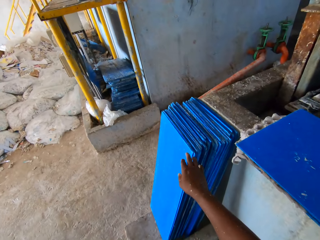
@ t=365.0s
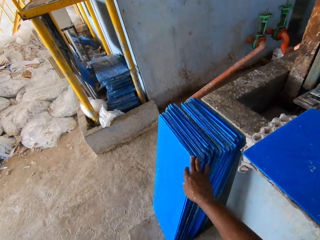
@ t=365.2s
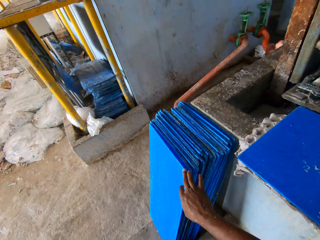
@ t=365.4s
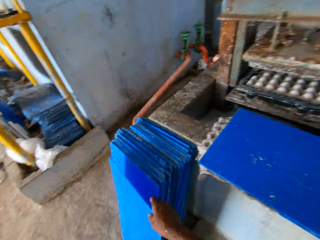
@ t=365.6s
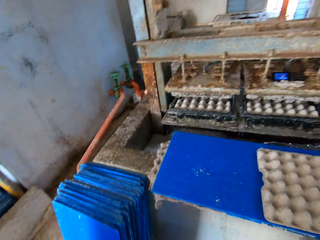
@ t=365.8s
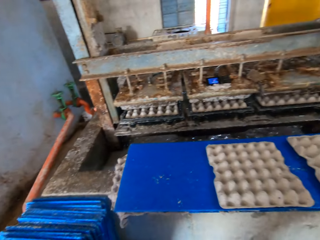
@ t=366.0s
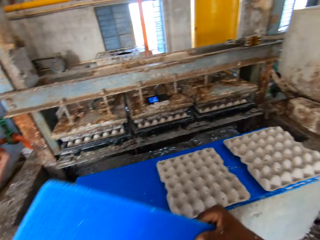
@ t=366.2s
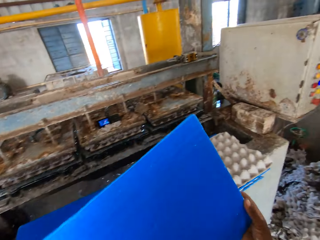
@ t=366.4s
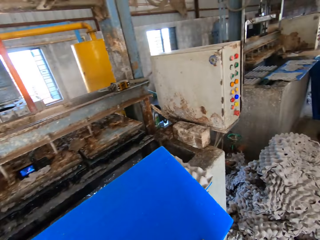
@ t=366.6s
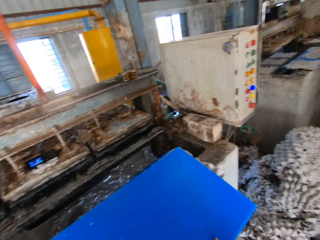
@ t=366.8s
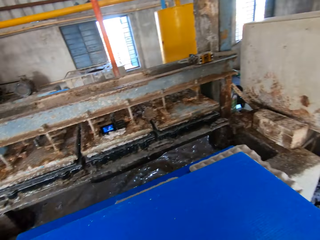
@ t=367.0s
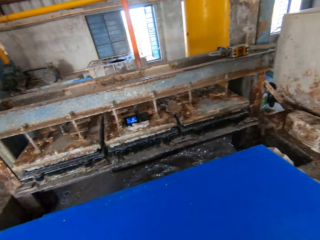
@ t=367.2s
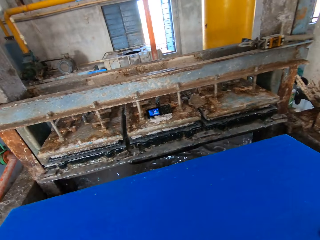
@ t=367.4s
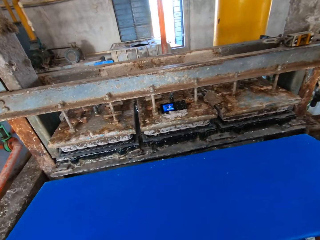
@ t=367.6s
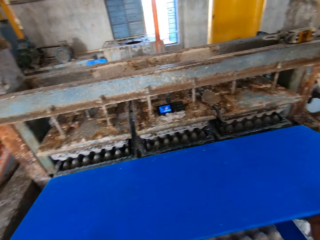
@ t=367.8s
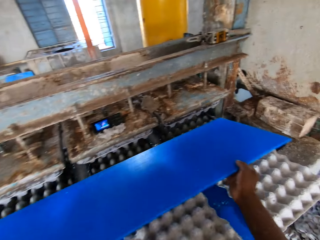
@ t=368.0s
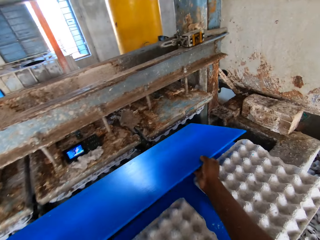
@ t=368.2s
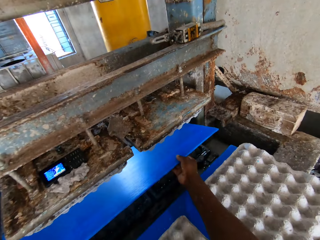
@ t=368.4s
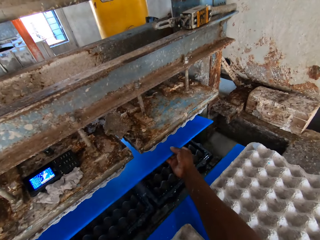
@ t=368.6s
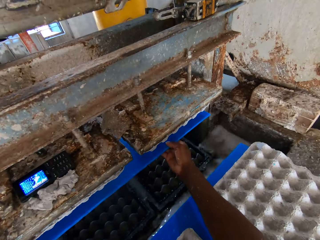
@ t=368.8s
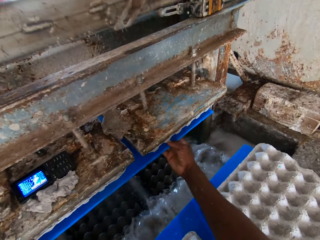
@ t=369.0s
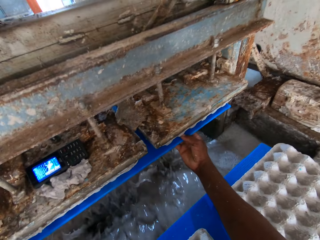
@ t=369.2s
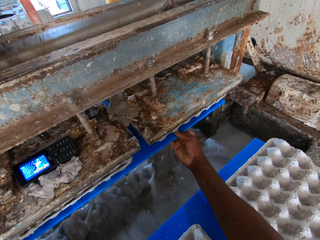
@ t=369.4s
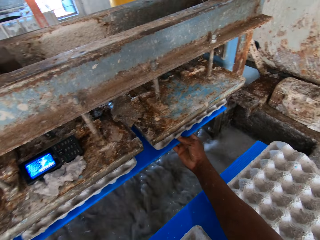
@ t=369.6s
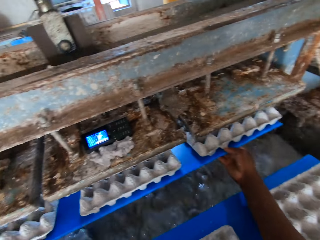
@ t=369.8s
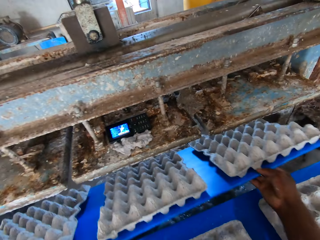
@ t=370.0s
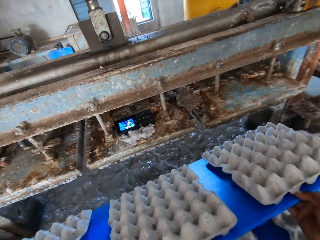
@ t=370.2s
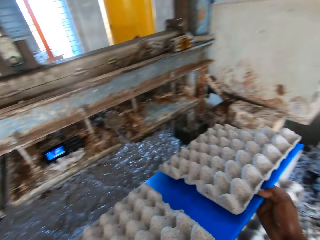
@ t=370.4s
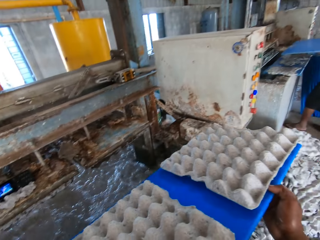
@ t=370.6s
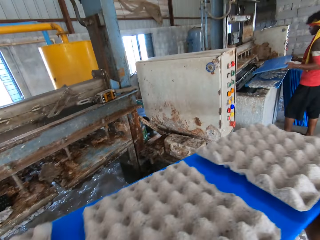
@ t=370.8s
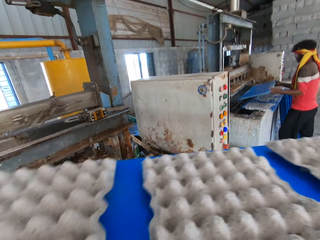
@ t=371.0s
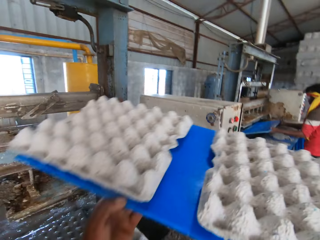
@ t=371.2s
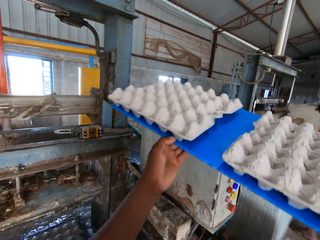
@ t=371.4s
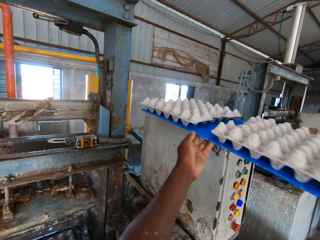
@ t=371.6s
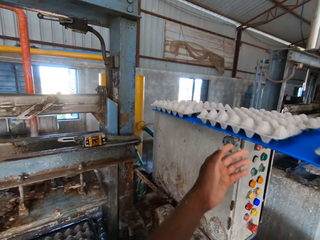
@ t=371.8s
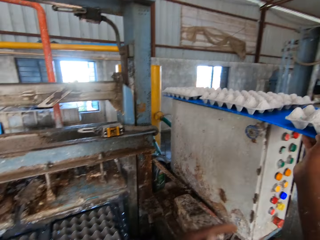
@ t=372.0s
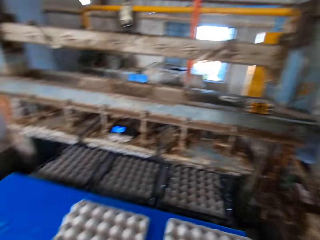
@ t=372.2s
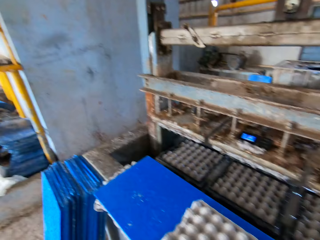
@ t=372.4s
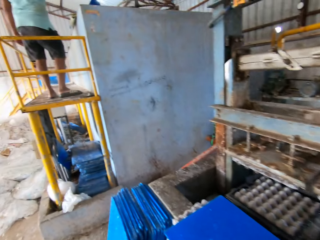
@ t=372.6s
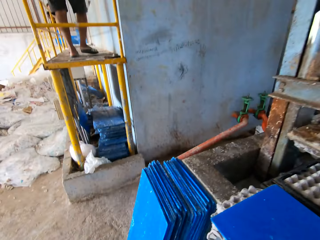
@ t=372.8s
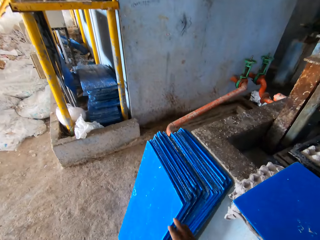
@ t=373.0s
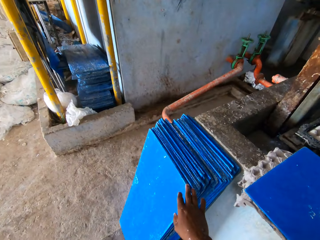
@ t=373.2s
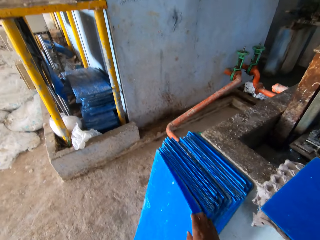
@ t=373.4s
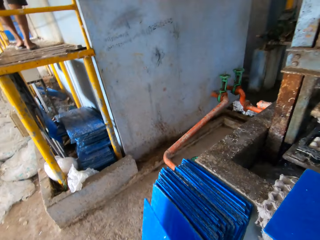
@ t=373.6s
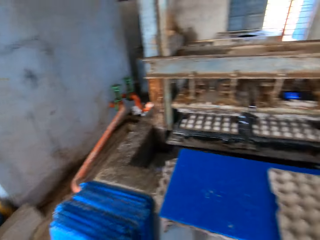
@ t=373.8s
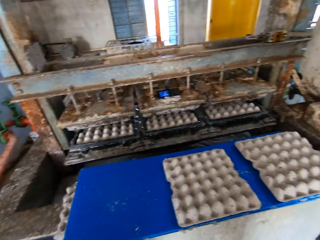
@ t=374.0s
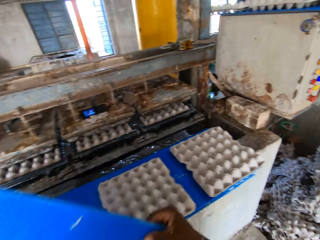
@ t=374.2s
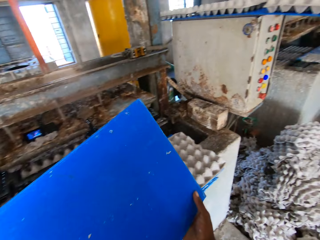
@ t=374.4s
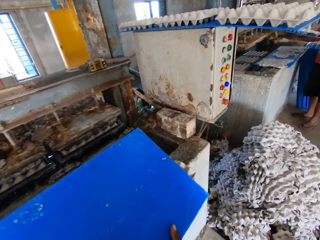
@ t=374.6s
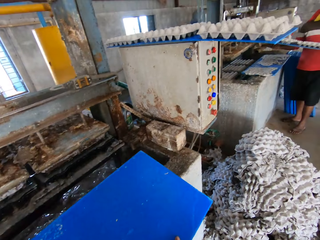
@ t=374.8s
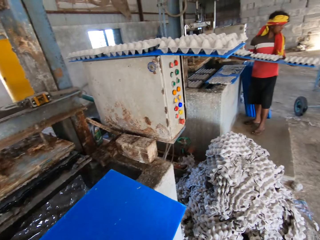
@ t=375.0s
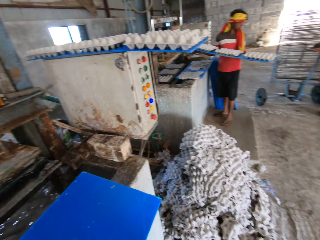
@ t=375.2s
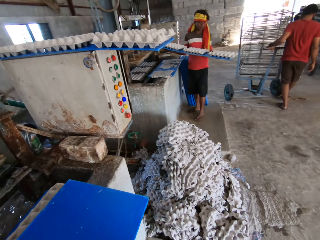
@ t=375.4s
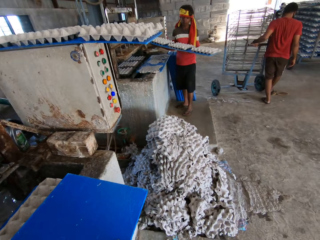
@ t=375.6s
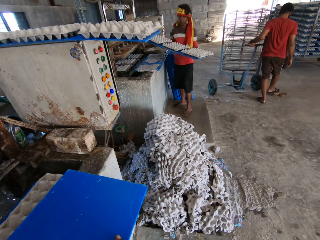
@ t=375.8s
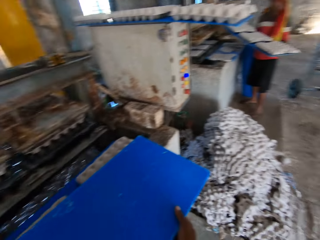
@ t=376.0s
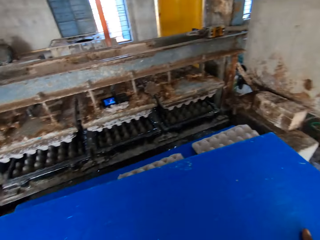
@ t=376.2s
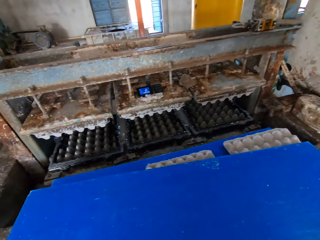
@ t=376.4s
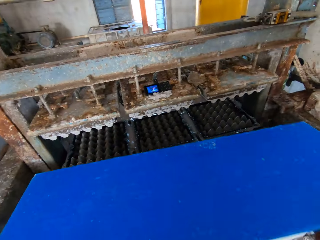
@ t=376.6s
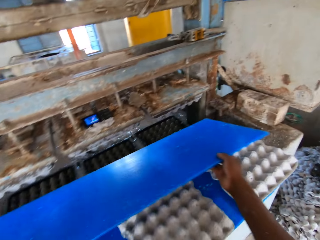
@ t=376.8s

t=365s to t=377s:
The camera wearer picks a tray from the floor with his right hand. He places the tray into the egg tray making machine with both hands. He takes the tray from the egg tray making machine with both hands. A man places a tray into the egg tray making machine with both hands. The camera wearer places the tray on the machine control with both hands. He picks a tray from the floor with his right hand. The man holds a tray with both hands.

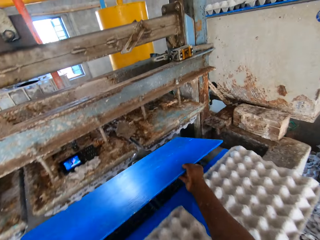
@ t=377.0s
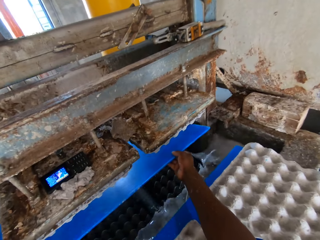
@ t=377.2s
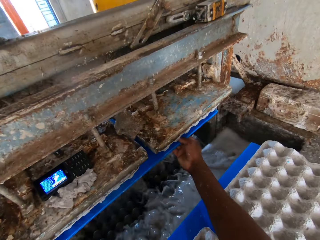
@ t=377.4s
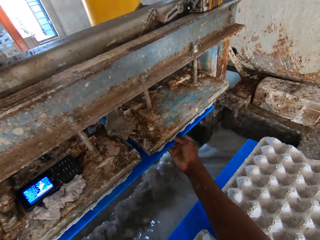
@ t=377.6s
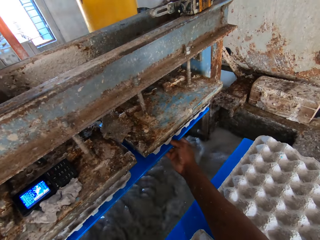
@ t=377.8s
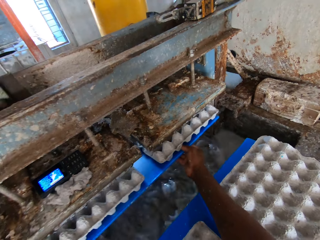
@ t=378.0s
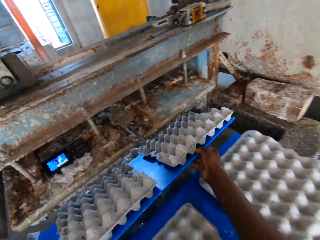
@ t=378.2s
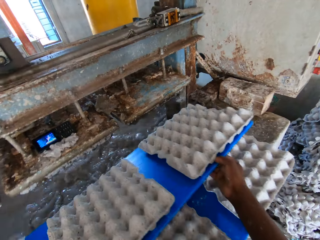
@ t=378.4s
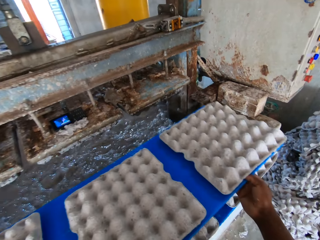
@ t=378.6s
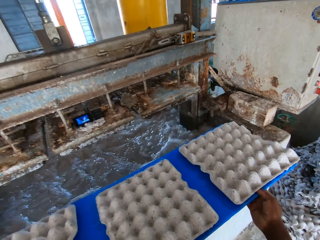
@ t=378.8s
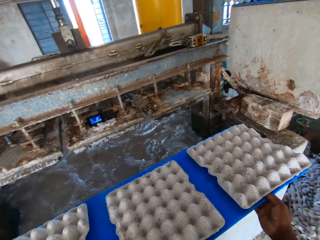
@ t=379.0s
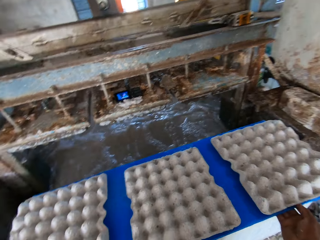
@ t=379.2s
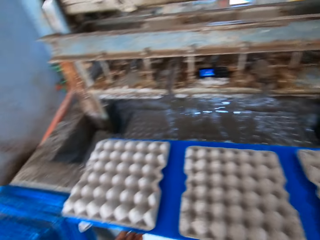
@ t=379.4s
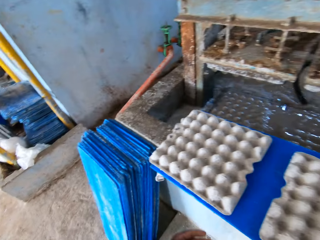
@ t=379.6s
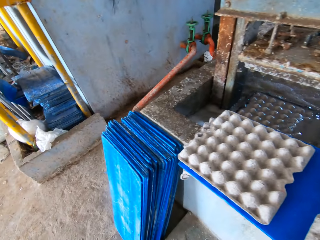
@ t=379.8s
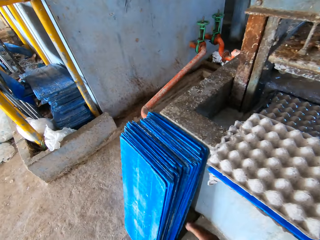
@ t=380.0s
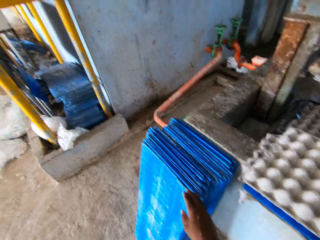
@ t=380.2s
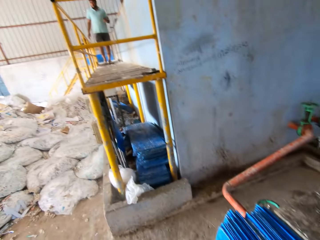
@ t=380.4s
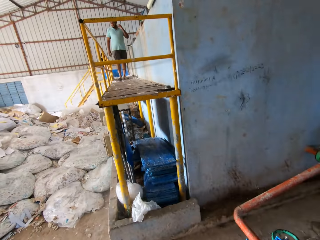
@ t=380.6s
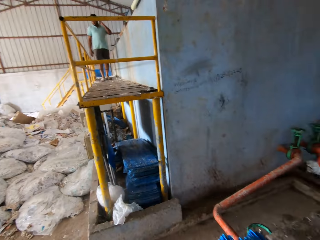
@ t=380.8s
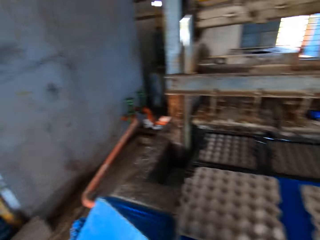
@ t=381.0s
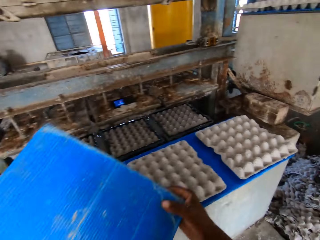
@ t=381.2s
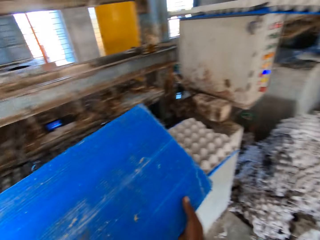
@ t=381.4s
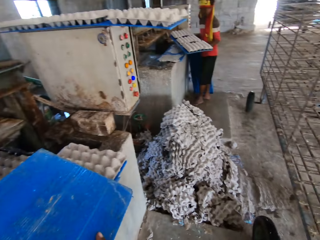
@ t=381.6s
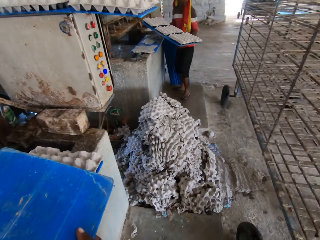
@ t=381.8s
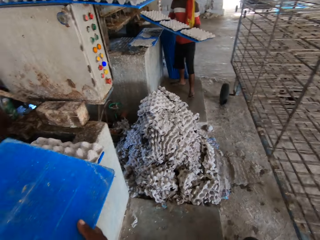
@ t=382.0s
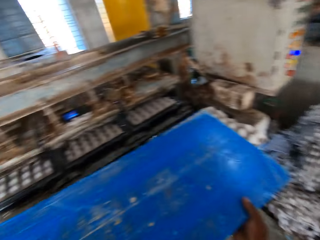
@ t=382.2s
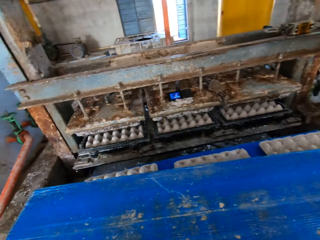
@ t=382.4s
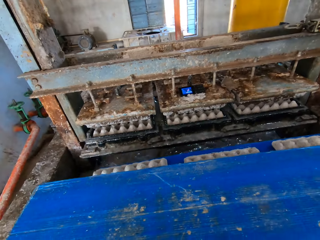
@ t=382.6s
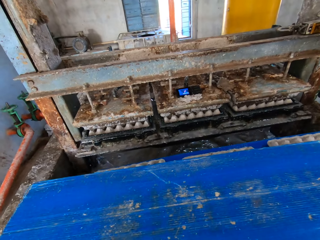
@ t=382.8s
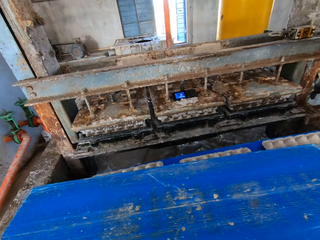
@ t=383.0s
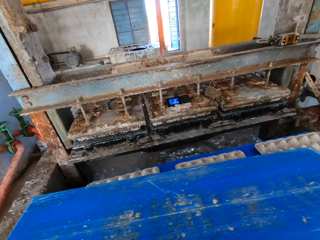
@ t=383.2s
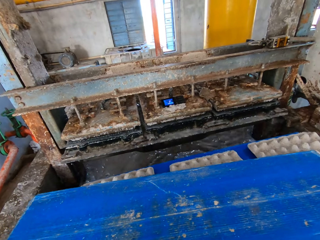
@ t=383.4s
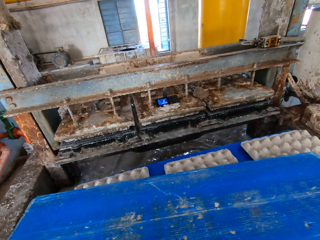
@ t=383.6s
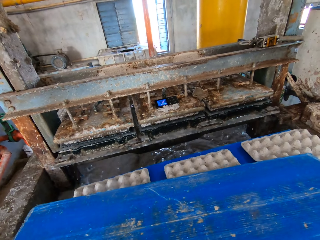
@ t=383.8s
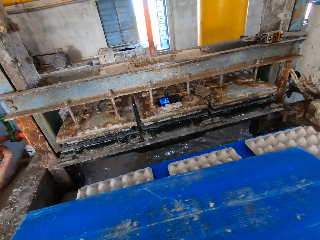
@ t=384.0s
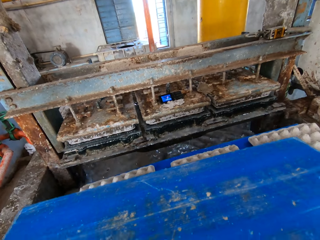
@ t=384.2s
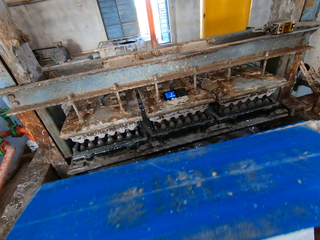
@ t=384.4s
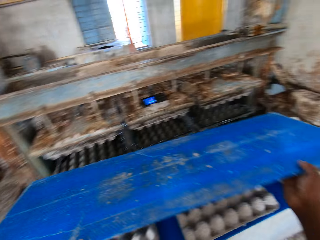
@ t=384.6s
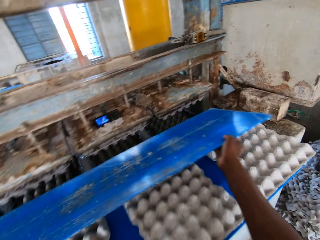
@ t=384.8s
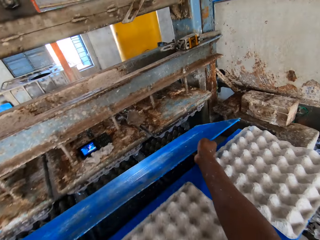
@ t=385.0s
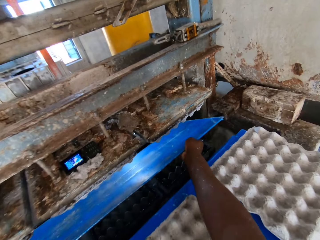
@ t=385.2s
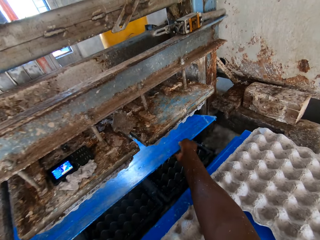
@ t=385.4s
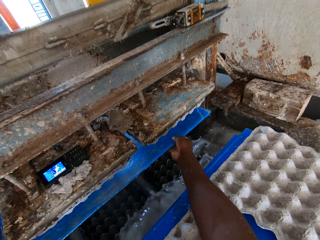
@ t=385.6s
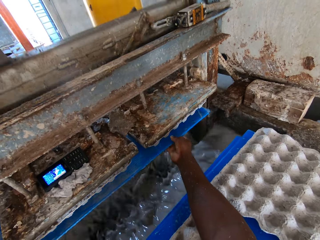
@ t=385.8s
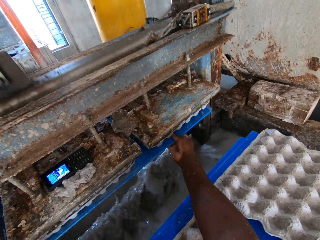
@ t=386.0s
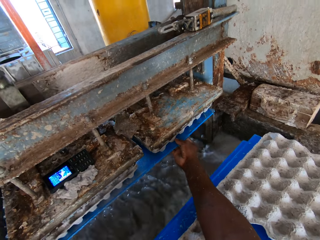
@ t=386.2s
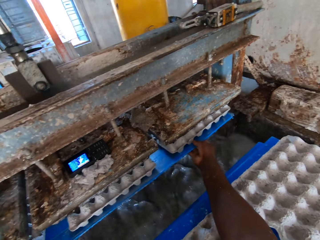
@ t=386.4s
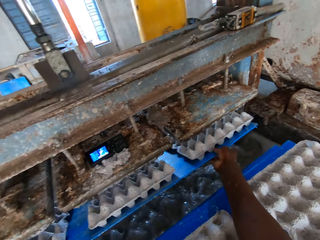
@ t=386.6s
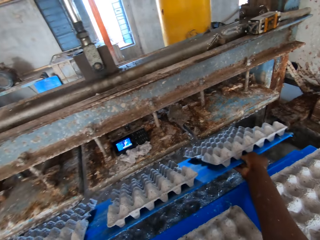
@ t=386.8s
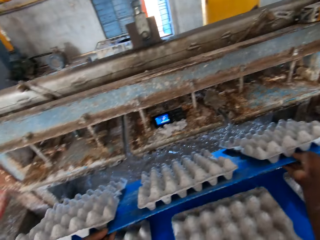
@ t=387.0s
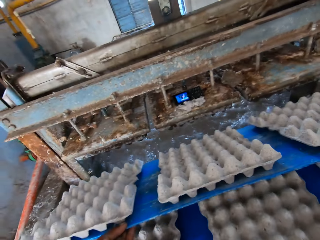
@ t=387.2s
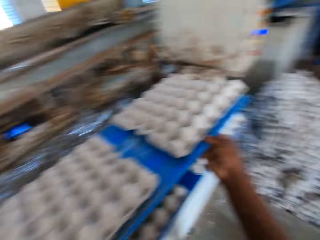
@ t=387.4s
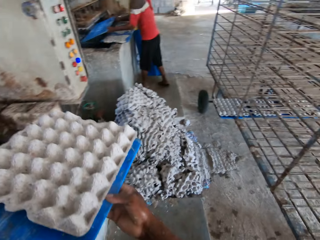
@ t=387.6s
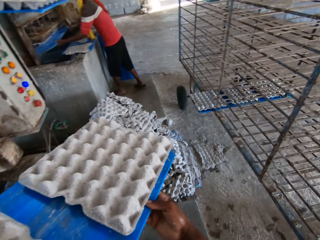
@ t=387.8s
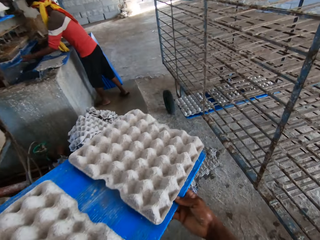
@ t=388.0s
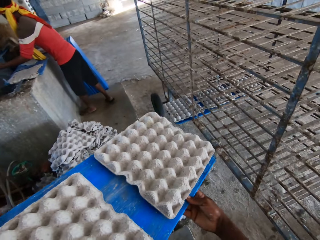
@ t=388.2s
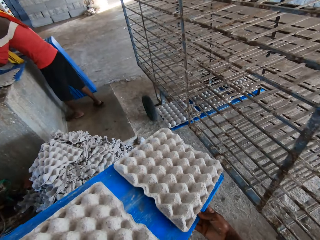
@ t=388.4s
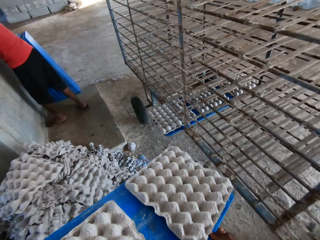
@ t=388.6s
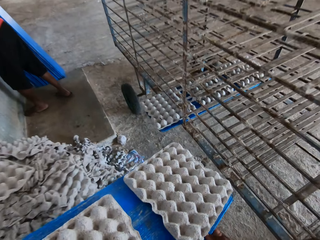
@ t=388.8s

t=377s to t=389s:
The camera wearer places the tray into the egg tray making machine with both hands. He takes the tray from the egg tray making machine with both hands. He places the tray on the machine countertop with both hands. He picks a tray from the floor with his right hand. He places the tray into the egg tray making machine with both hands. He takes the tray from the egg tray making machine with both hands.
